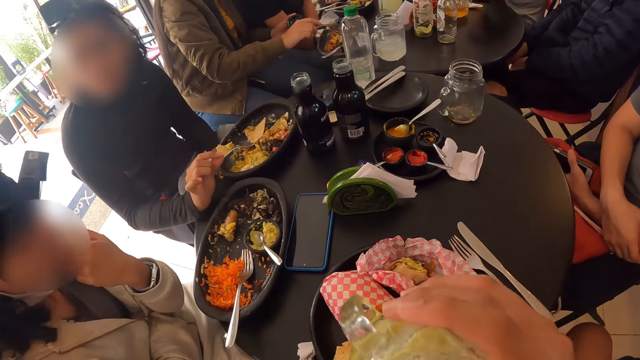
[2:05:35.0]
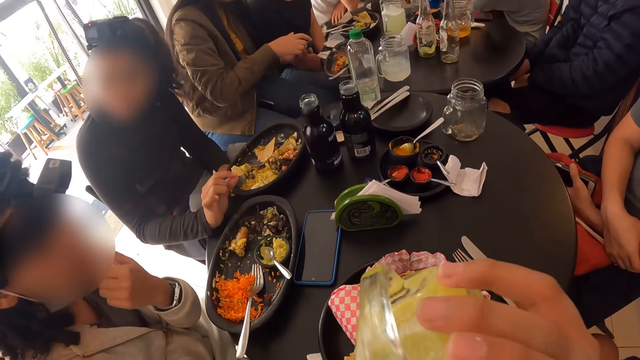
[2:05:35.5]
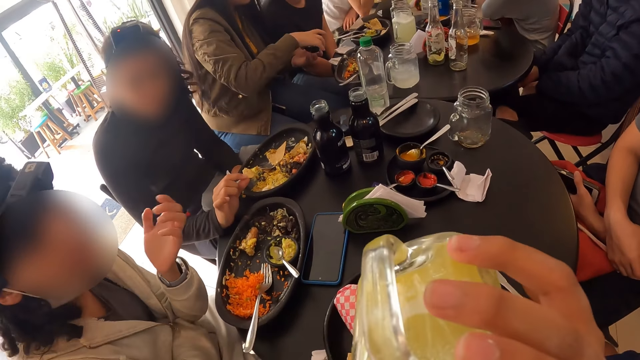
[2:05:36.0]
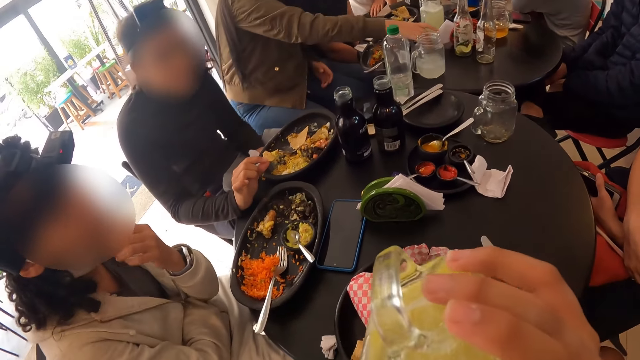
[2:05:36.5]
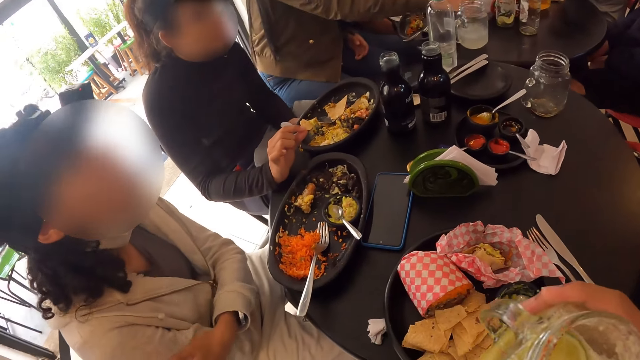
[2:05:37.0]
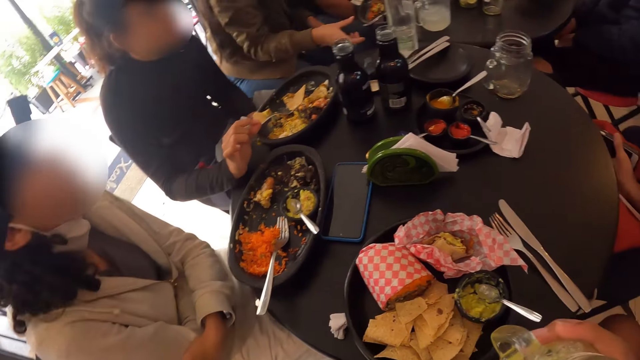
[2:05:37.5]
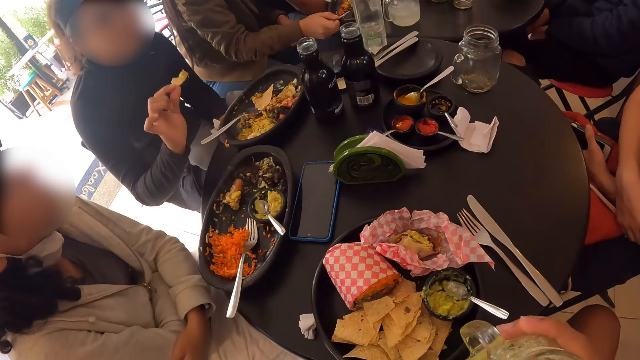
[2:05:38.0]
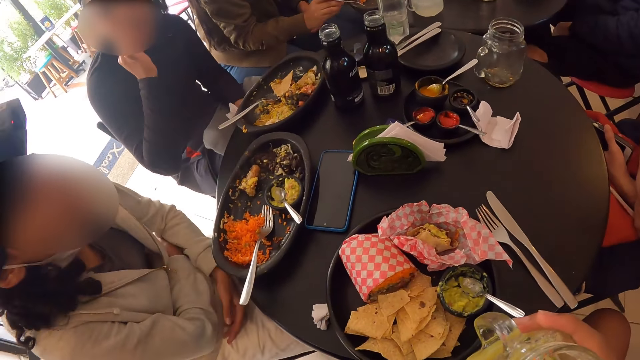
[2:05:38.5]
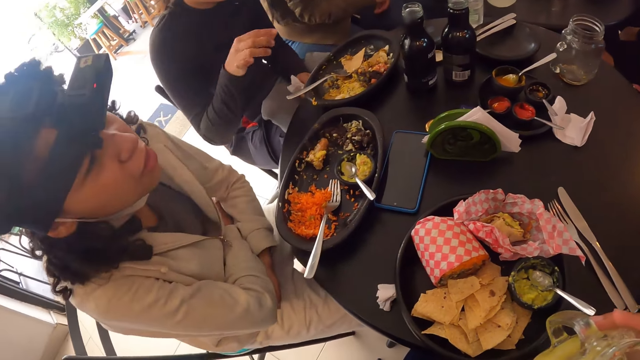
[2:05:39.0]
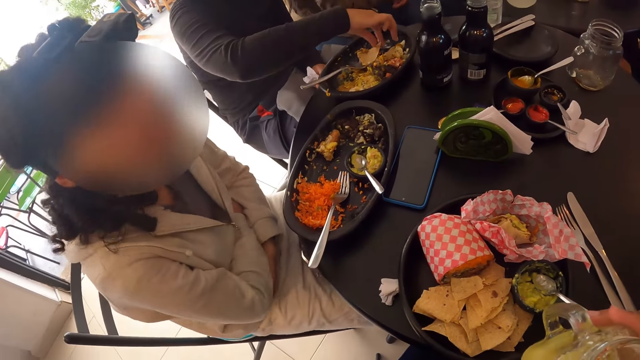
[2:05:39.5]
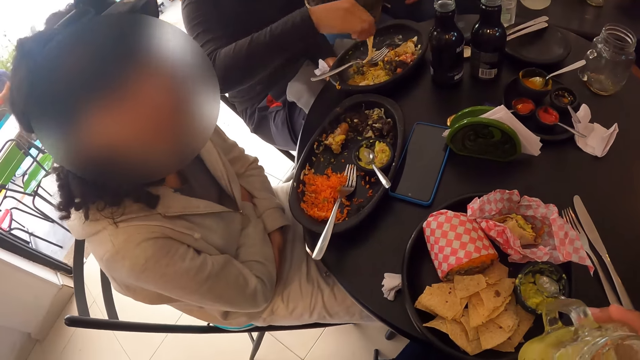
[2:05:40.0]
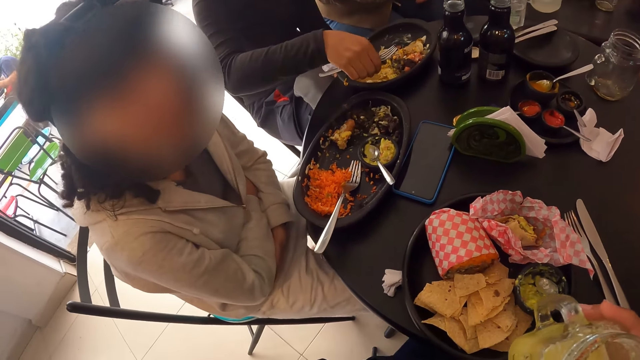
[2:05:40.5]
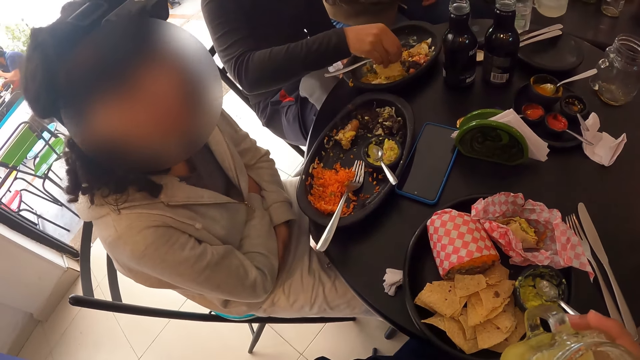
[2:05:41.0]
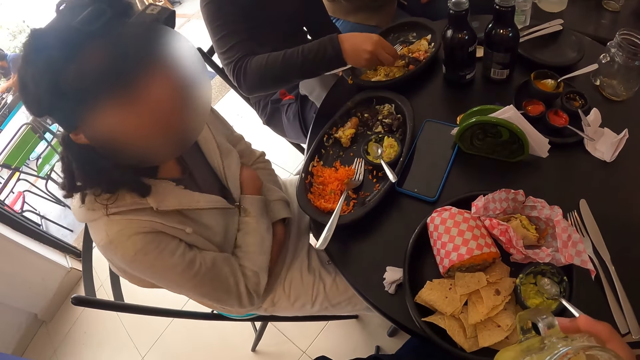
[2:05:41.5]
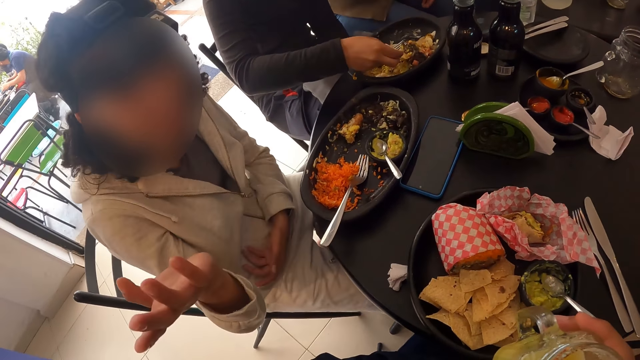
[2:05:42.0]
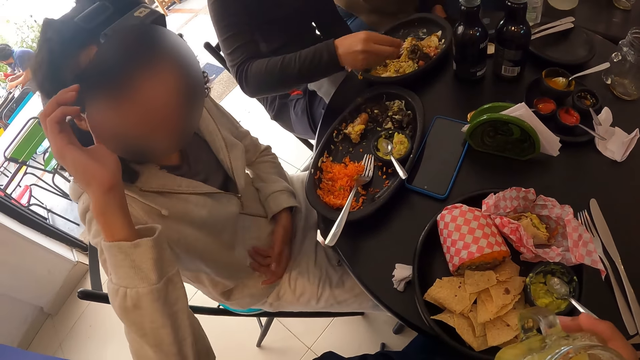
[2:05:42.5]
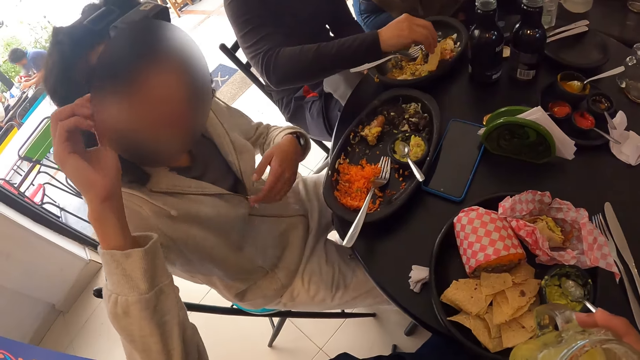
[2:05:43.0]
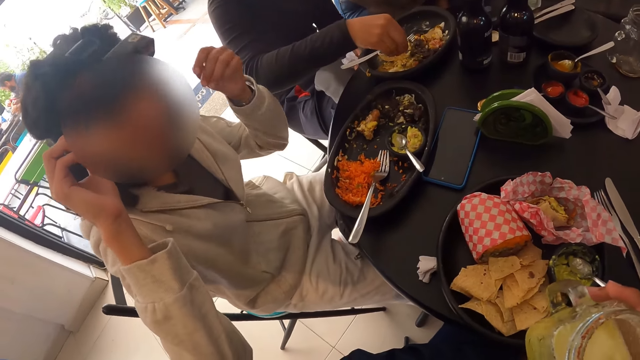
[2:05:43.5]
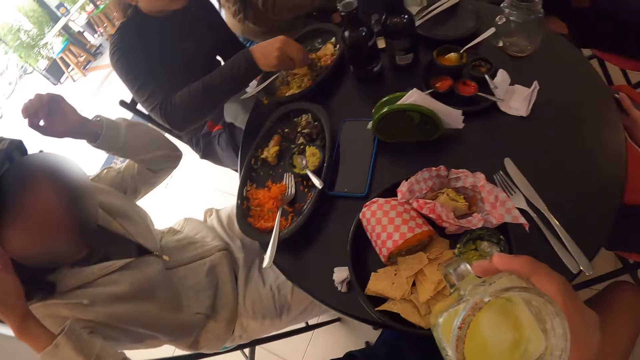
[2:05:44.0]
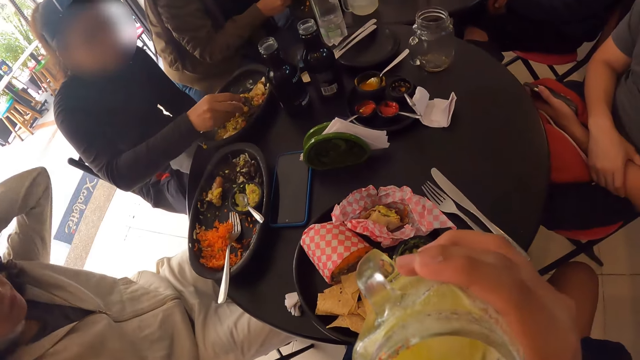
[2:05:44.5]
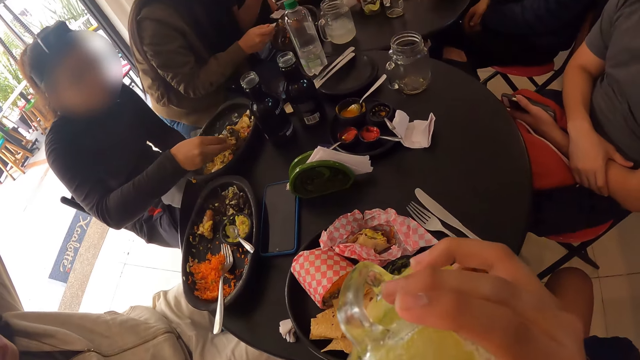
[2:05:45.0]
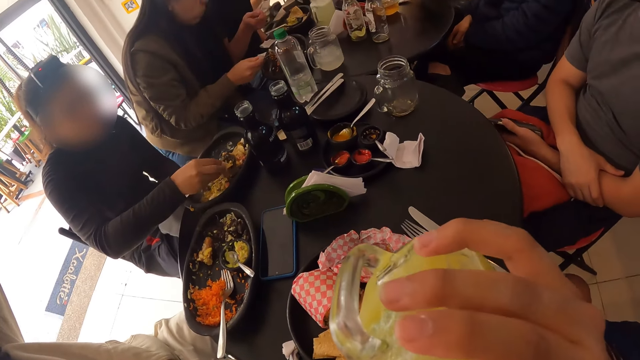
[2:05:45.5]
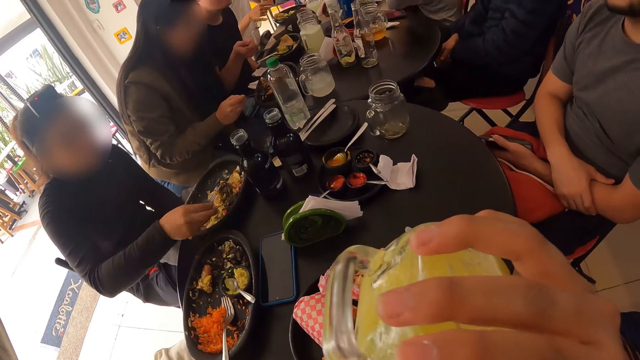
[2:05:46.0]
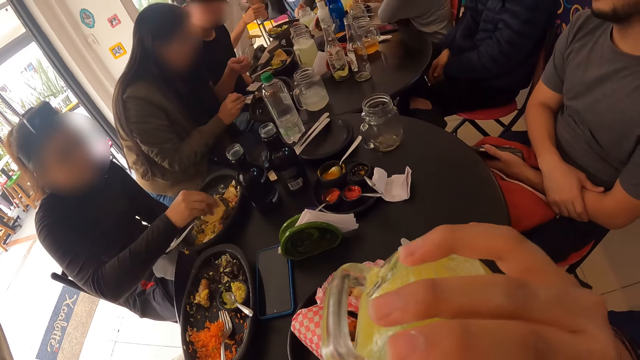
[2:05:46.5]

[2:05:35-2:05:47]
The camera wearer drinks the juice in the mug with his right hand. A woman talks to the camera wearer. Another woman eats the food. The first woman talks to the camera wearer, lifts up the hand and talks to the camera wearer. The camera wearer drinks the juice.

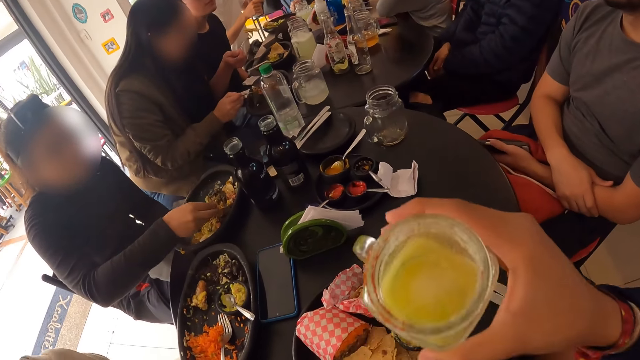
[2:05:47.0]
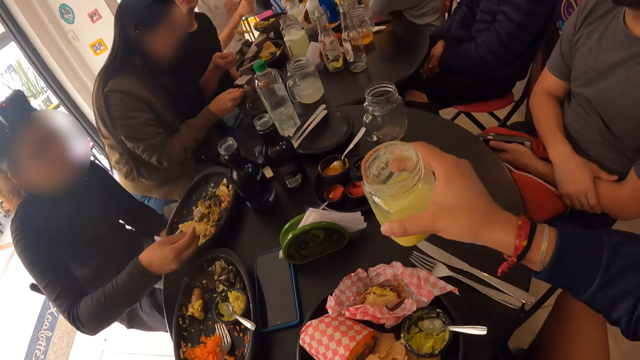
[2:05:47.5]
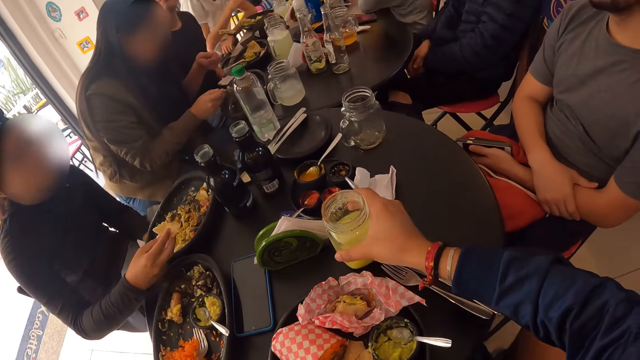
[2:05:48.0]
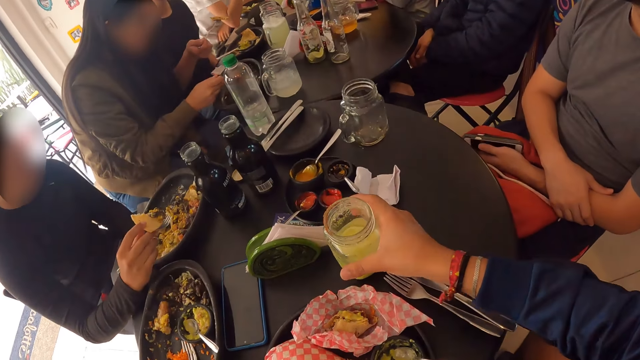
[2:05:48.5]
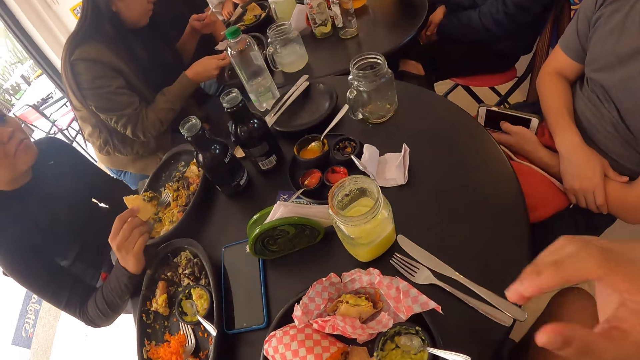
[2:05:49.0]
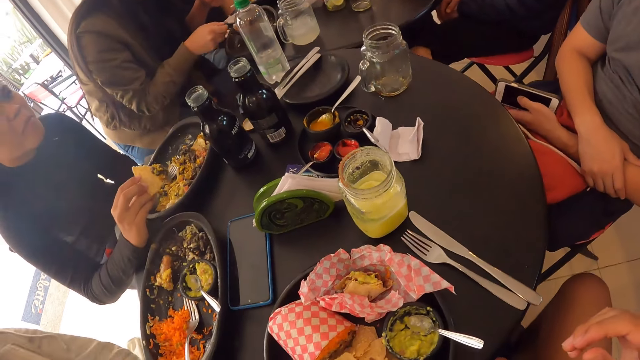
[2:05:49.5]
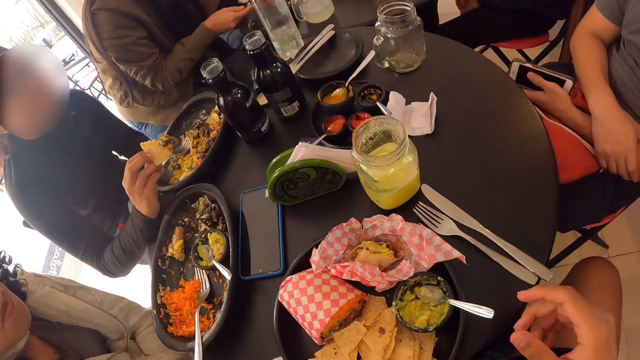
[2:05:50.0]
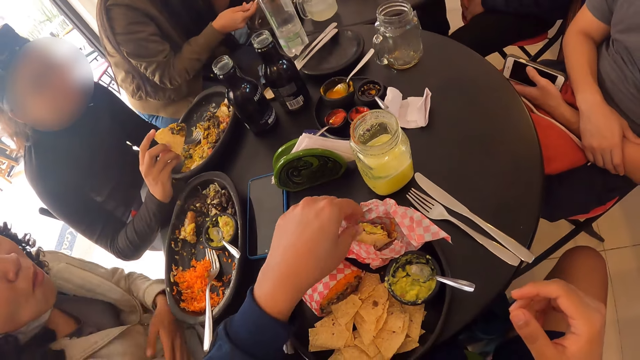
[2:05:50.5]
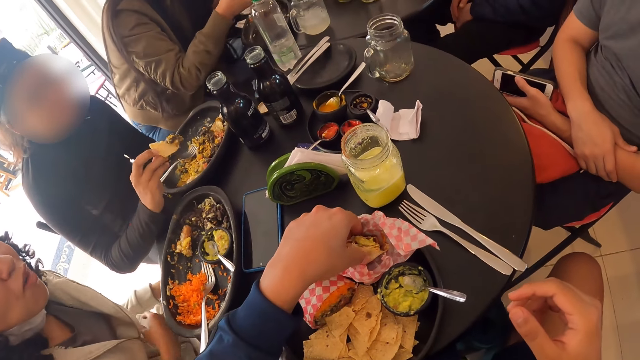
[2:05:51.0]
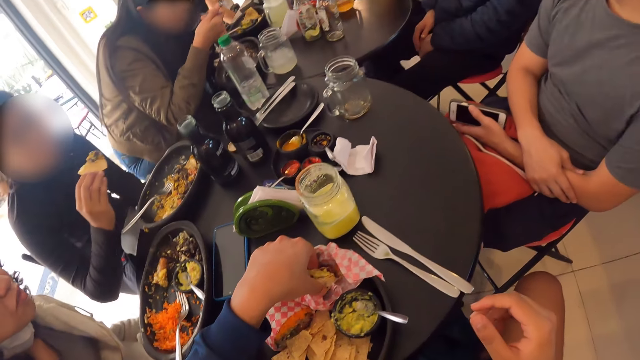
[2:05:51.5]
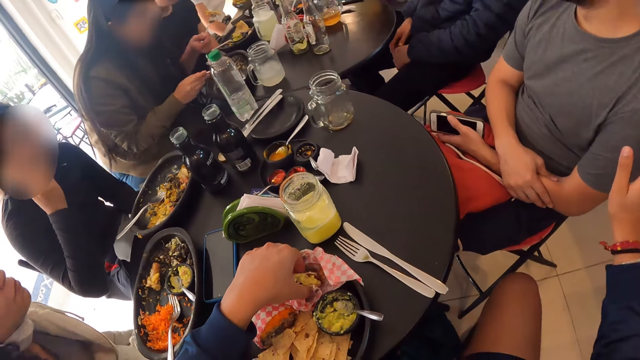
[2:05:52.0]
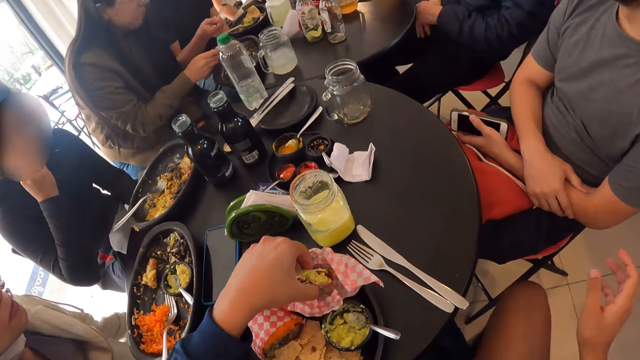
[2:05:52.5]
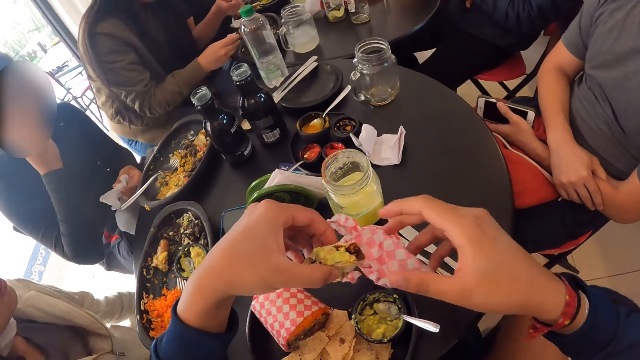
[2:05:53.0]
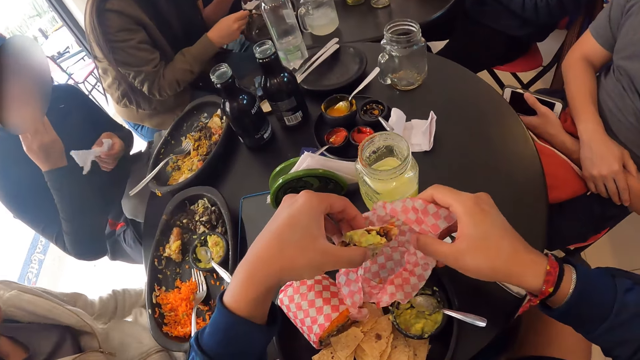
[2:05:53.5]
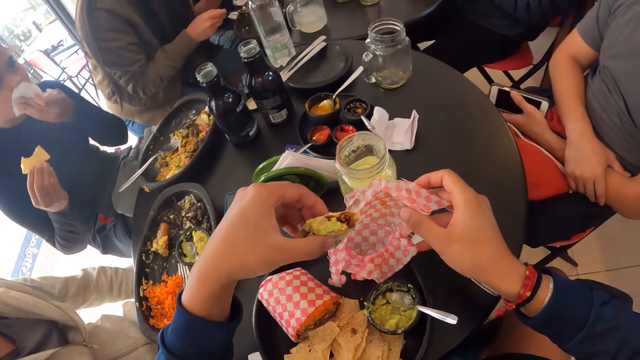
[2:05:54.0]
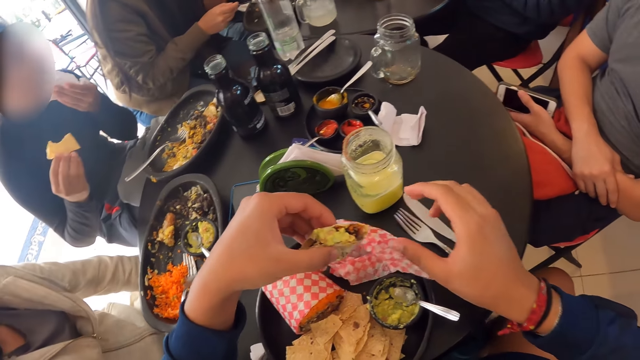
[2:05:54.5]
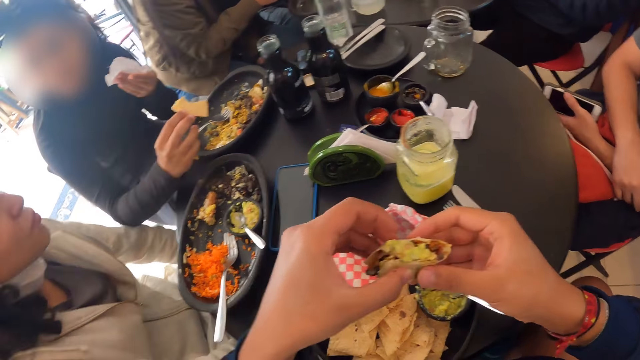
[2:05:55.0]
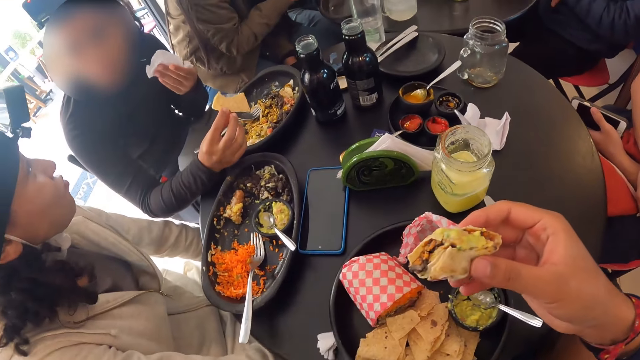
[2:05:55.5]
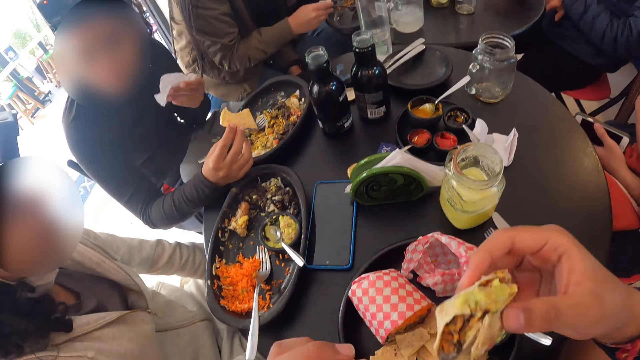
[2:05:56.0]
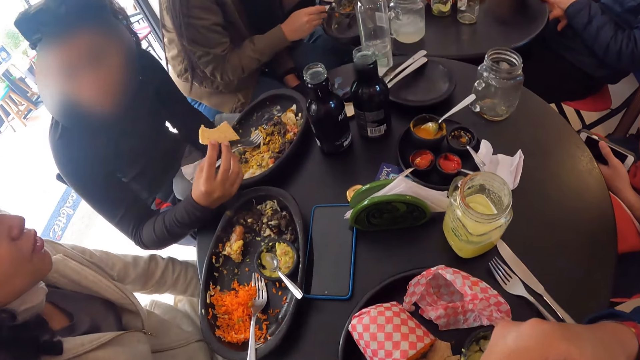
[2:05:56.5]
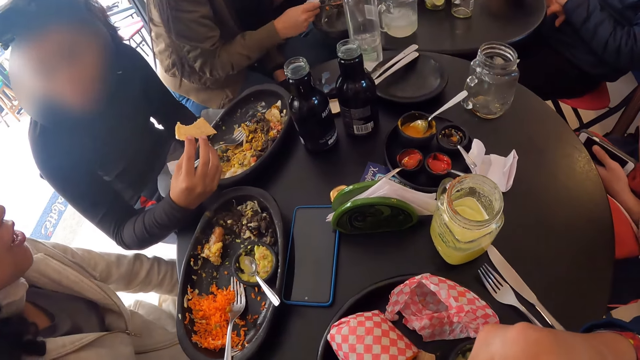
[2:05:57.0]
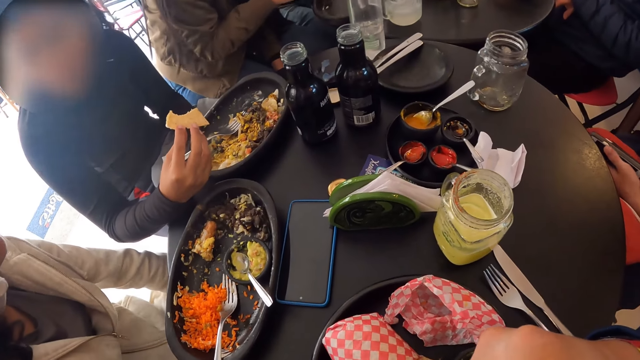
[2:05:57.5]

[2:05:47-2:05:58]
The camera wearer drops the mug of juice on the table with his right hand. He picks up the meal from the plate on the table with his left hand. A woman eats the meal with her right hand. The camera wearer lifts up the hand. The woman wipes her mouth with the serviette in her left hand. The camera wearer takes the food. He passes the meal to his right hand with his left hand. The woman talks to another woman. The camera wearer eats the meal with his right hand.
